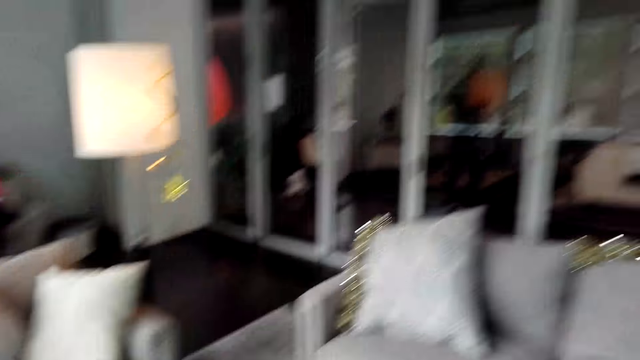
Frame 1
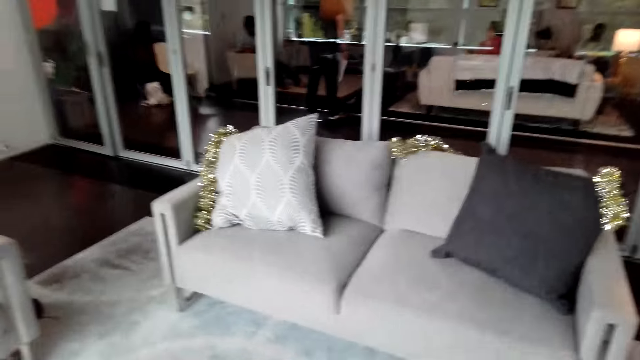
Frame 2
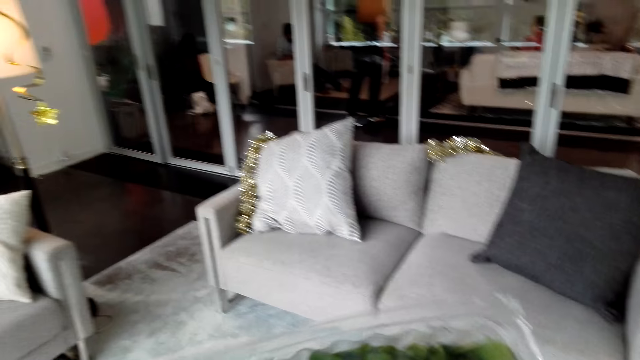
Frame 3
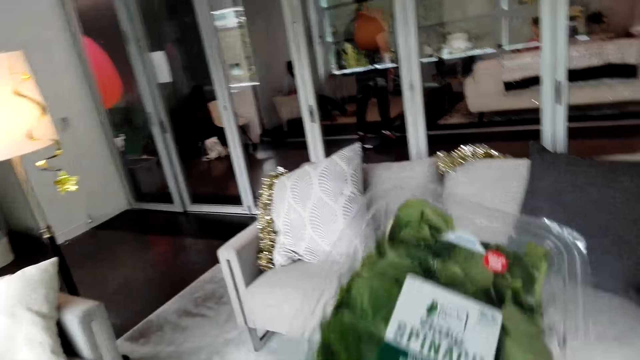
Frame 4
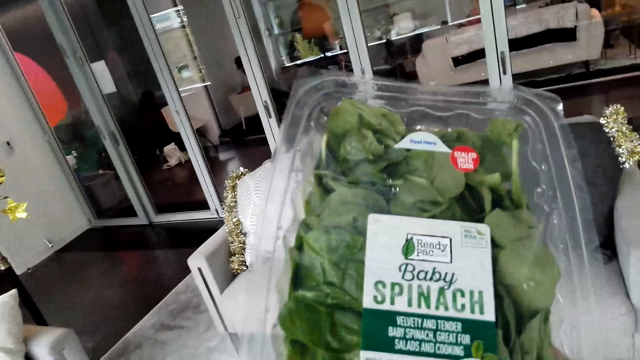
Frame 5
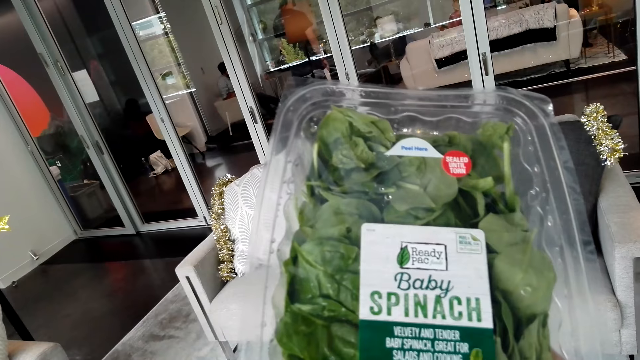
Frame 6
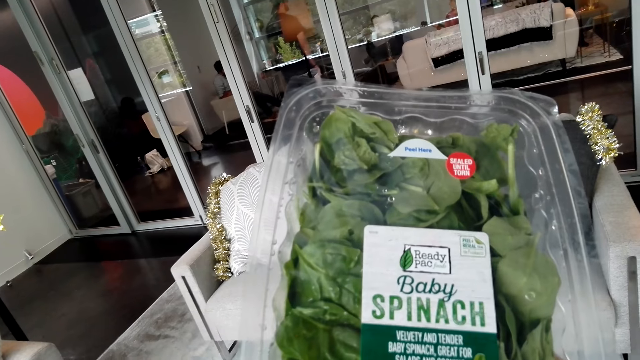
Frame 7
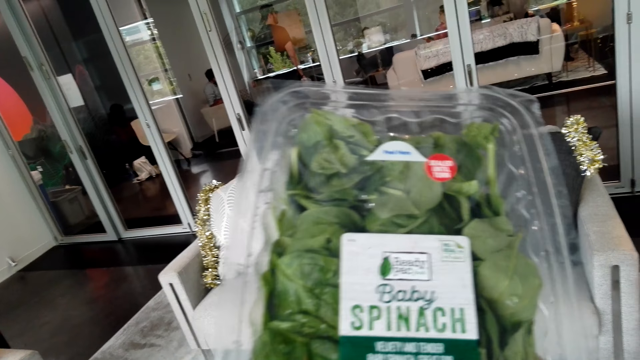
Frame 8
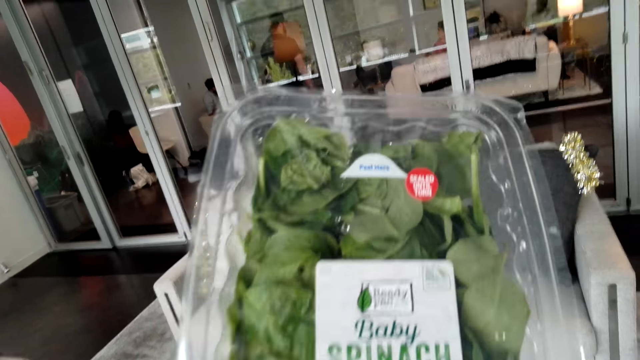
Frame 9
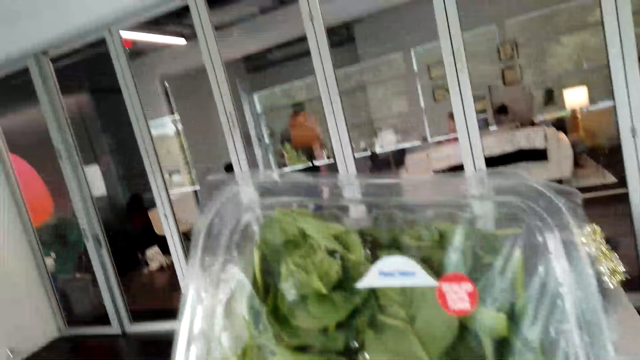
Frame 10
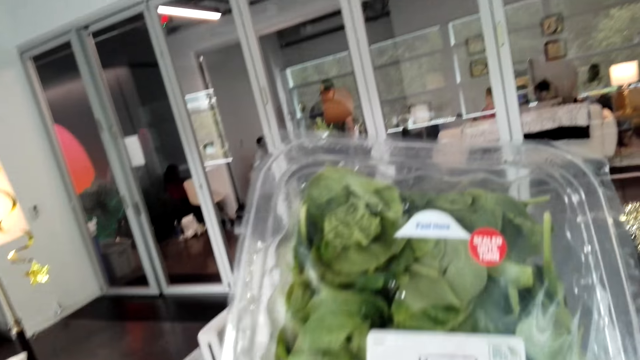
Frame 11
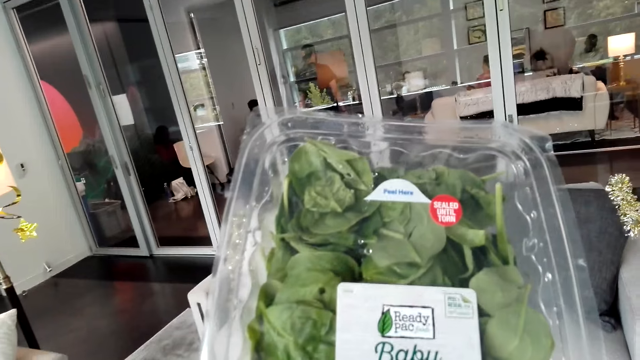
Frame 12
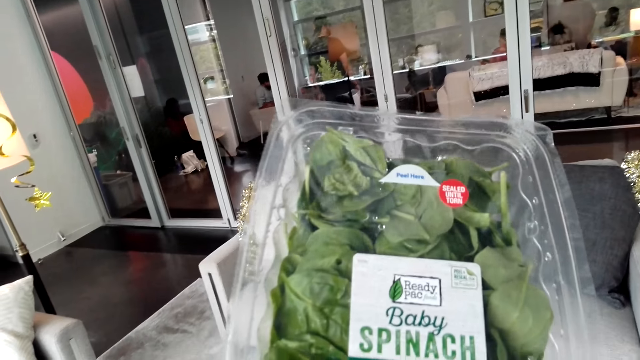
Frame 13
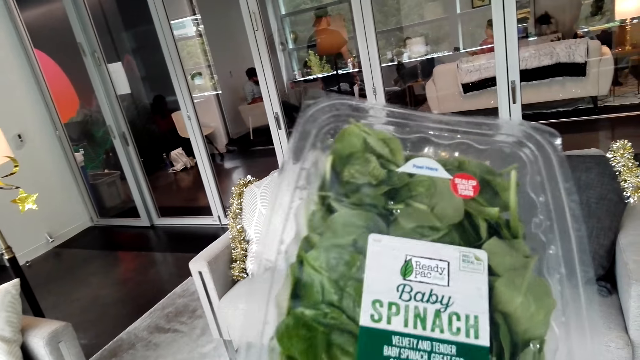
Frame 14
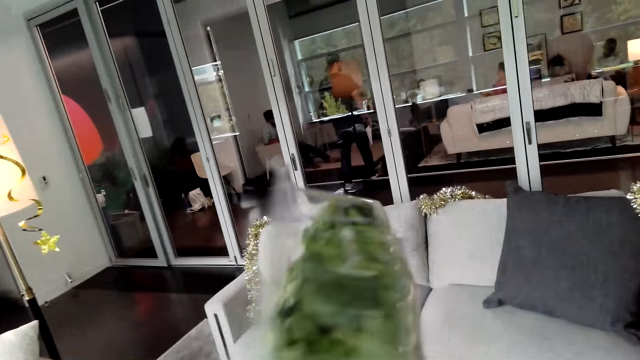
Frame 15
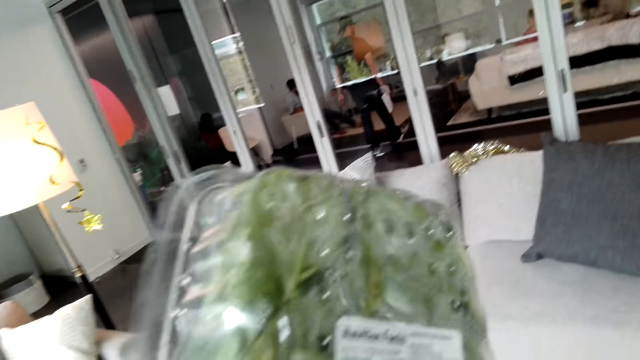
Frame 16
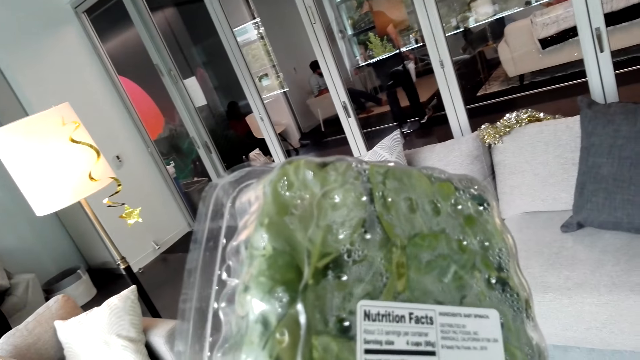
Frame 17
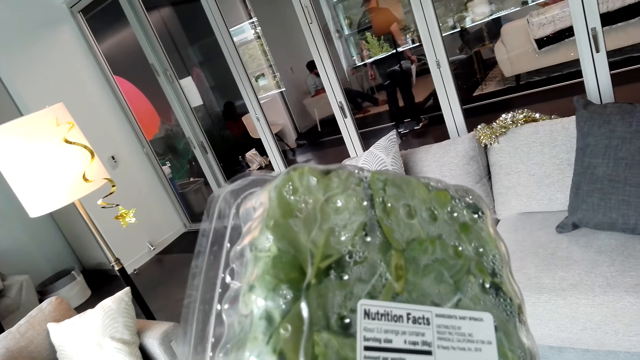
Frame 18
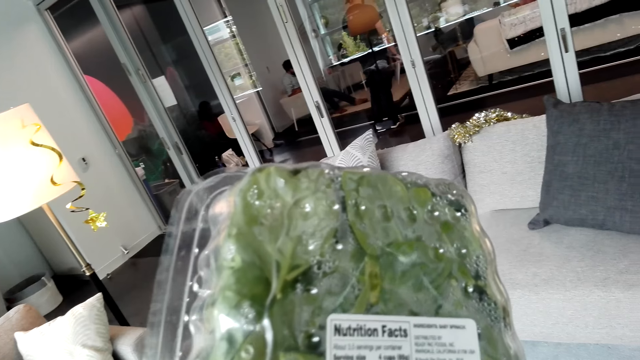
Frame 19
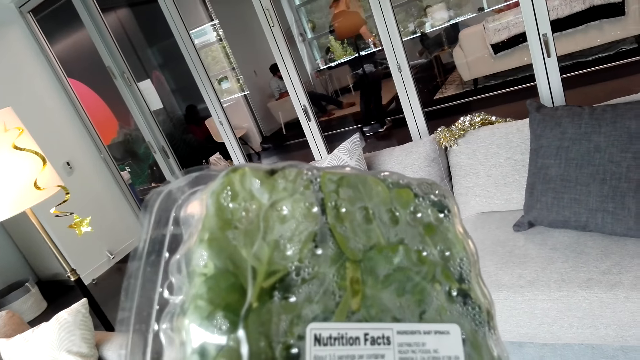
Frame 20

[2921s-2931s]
The camera wearer observes a pack of baby spinach. They hold the spinach container. They turn the pack of baby spinach and observe the pack of baby spinach.

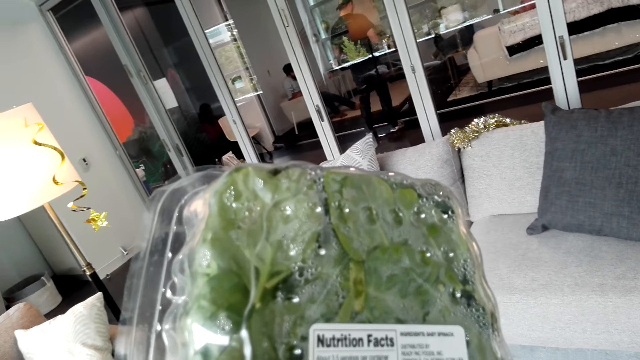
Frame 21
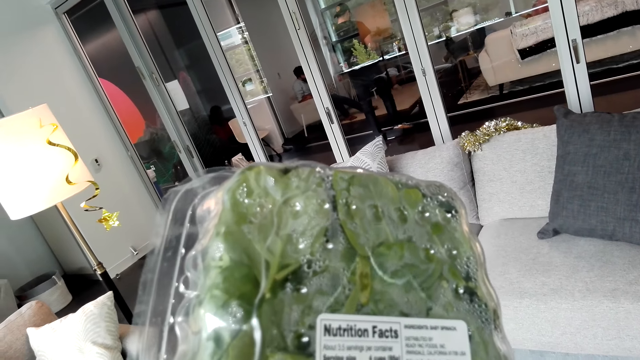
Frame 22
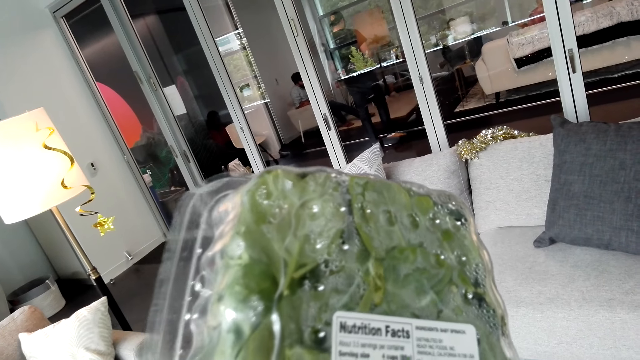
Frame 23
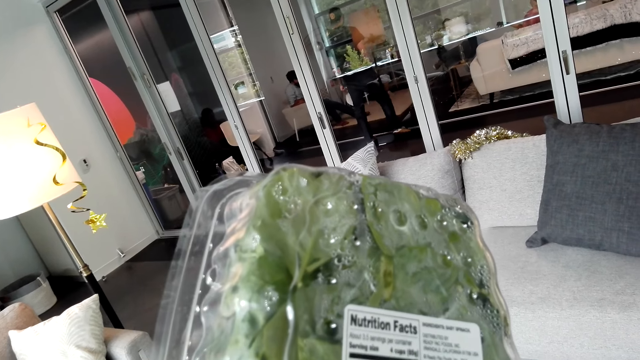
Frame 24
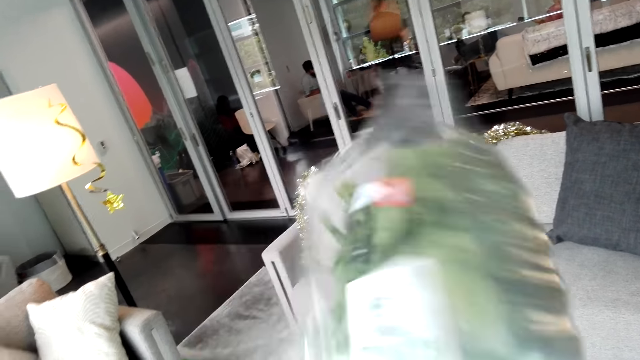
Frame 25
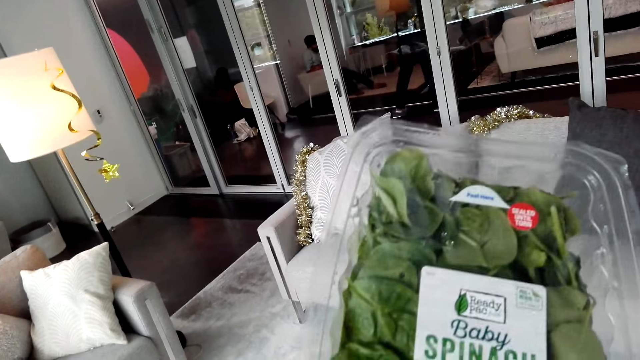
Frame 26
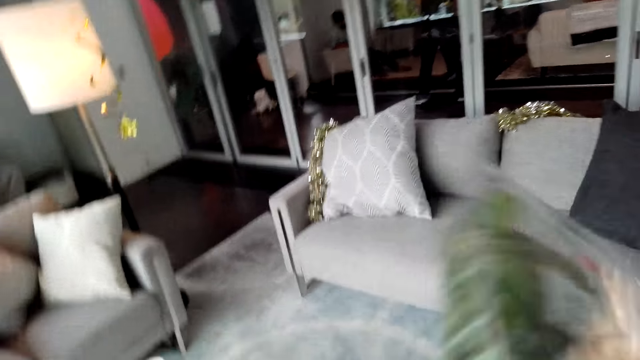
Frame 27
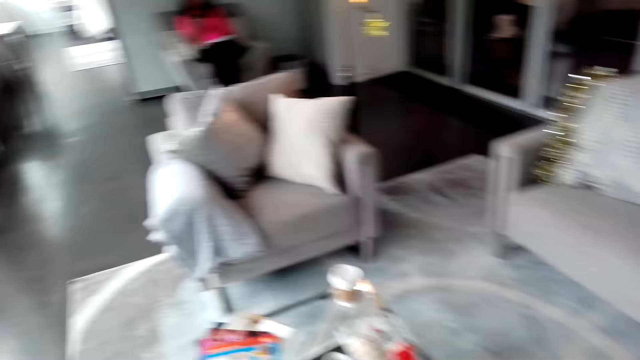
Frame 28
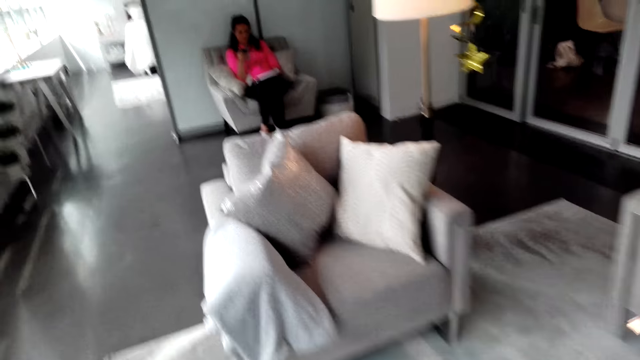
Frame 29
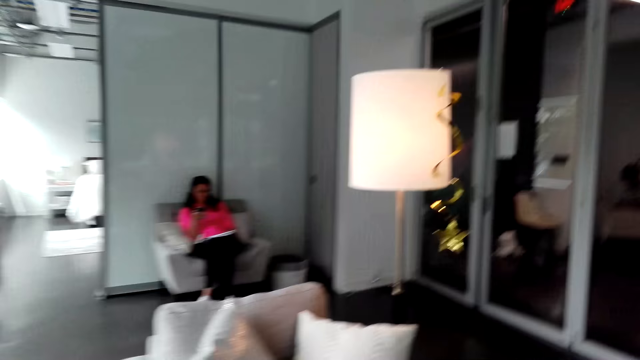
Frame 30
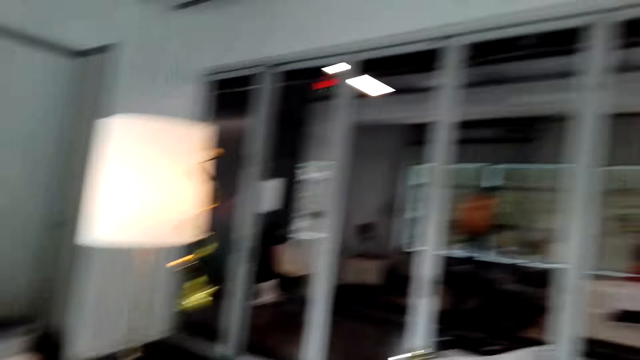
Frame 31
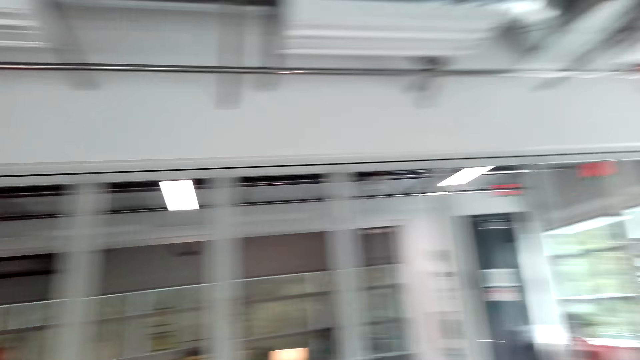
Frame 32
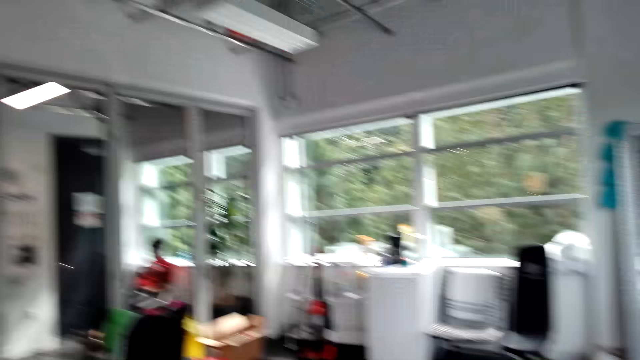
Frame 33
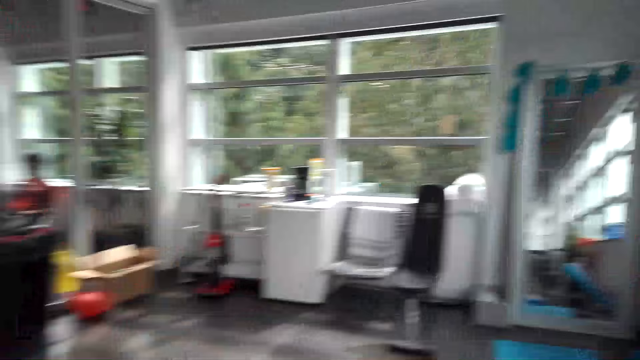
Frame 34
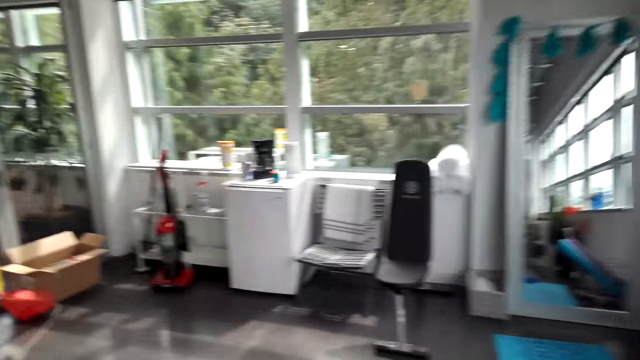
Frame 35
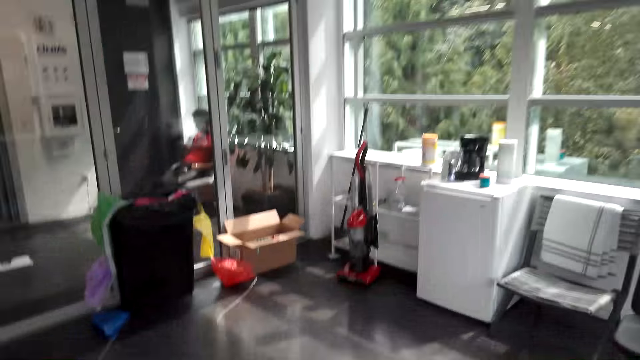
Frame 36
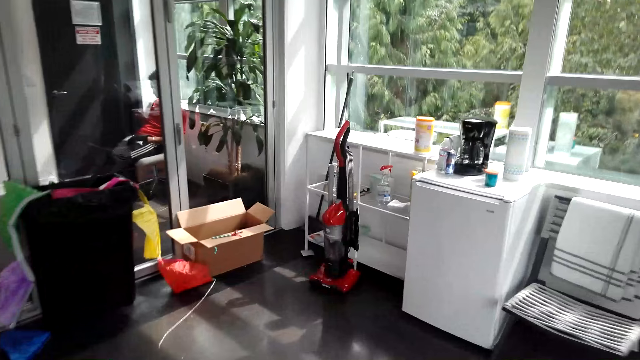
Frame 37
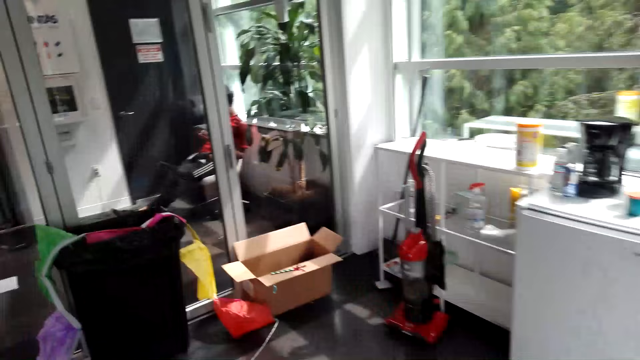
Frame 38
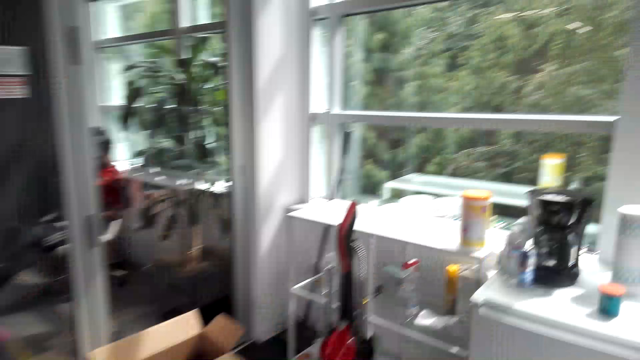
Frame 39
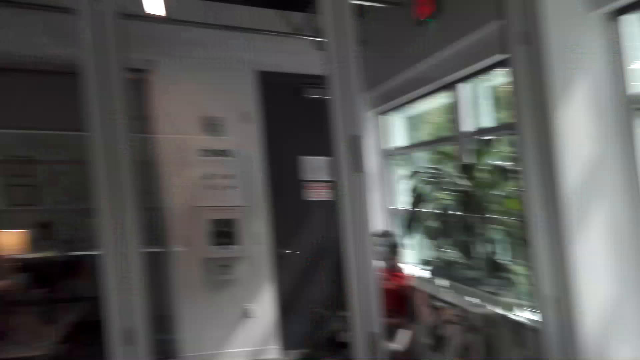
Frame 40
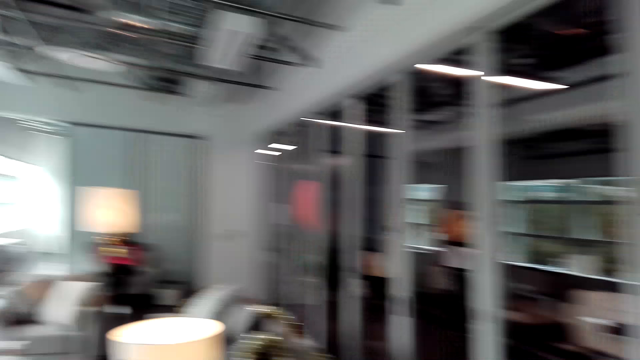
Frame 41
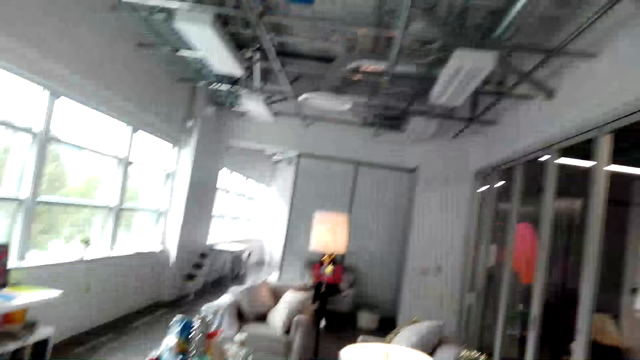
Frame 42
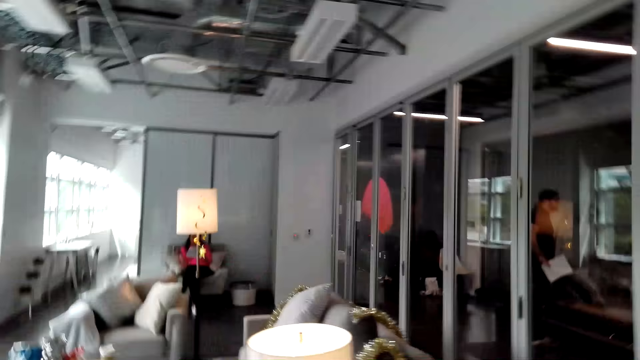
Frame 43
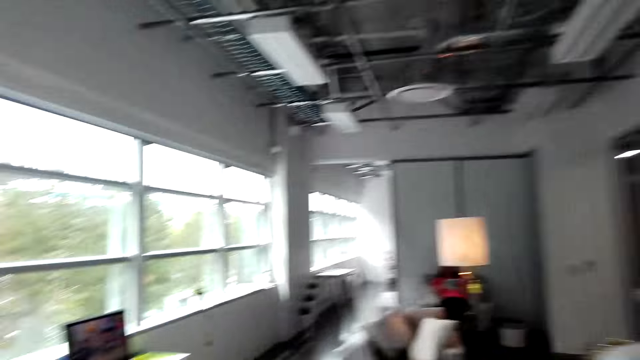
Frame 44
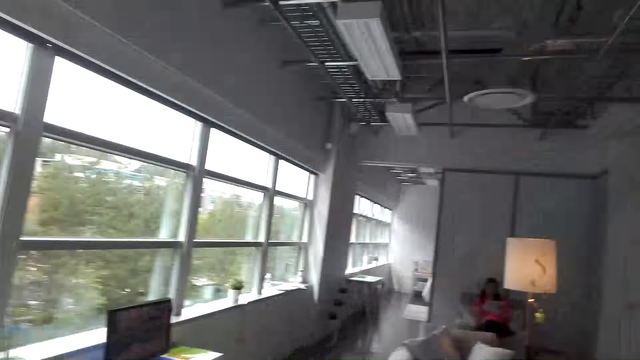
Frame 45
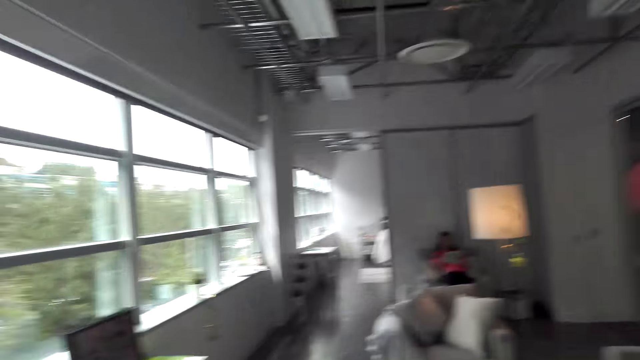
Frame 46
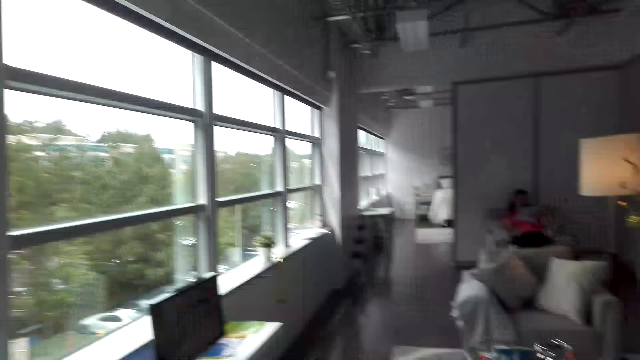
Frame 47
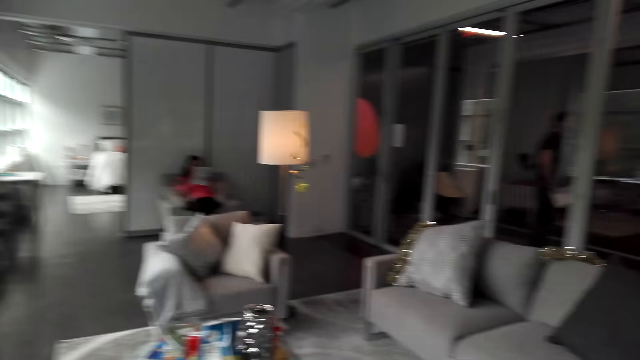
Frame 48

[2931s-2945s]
The camera wearer turns the pack of baby spinach. They observe the pack of baby spinach. They walk in the room. They put the container on the table.
